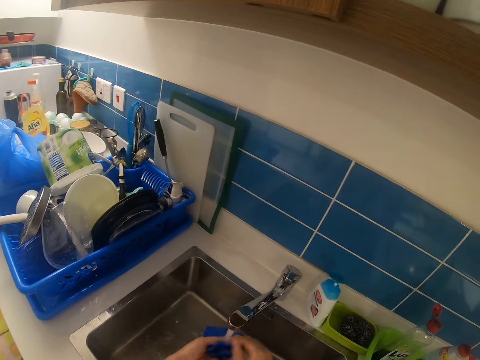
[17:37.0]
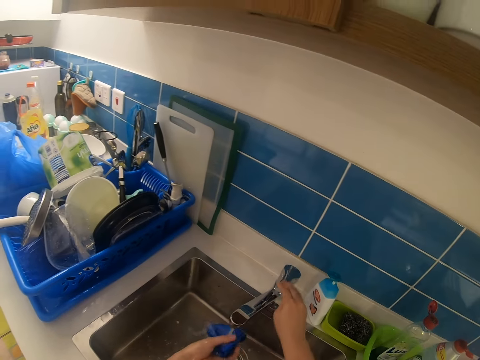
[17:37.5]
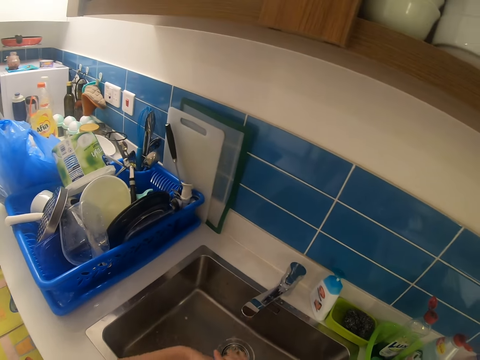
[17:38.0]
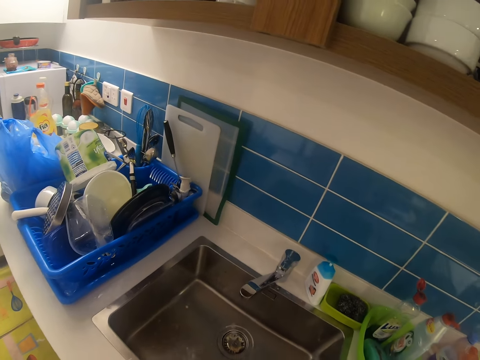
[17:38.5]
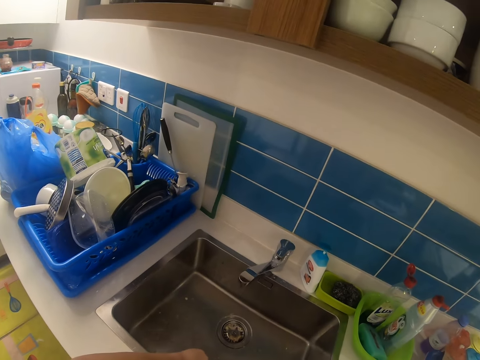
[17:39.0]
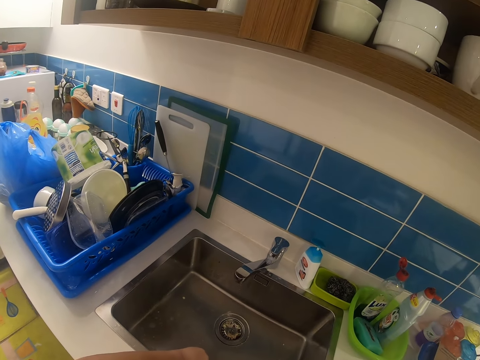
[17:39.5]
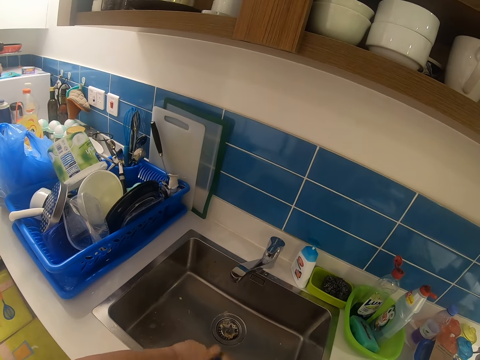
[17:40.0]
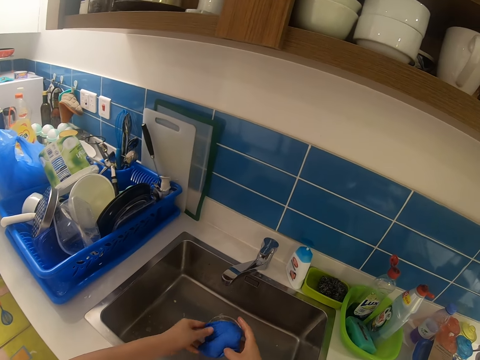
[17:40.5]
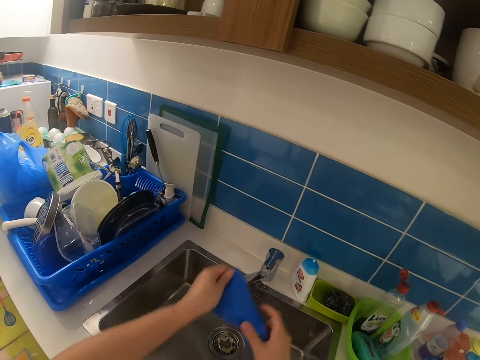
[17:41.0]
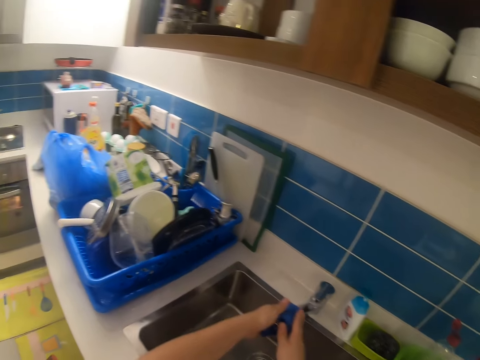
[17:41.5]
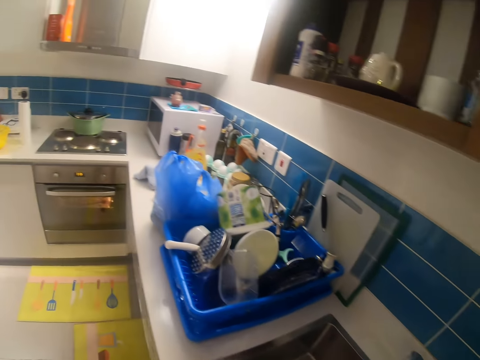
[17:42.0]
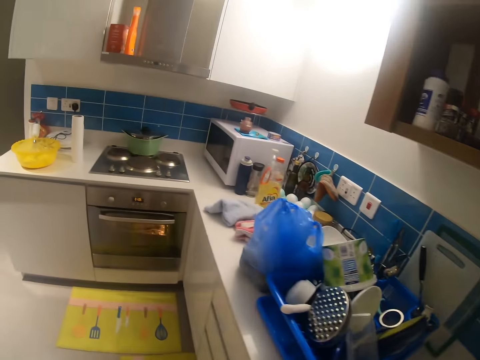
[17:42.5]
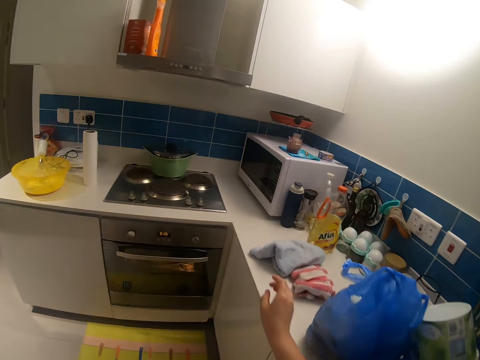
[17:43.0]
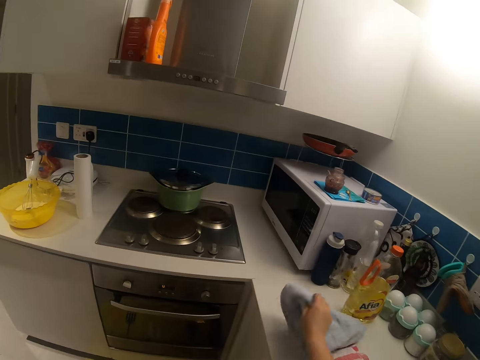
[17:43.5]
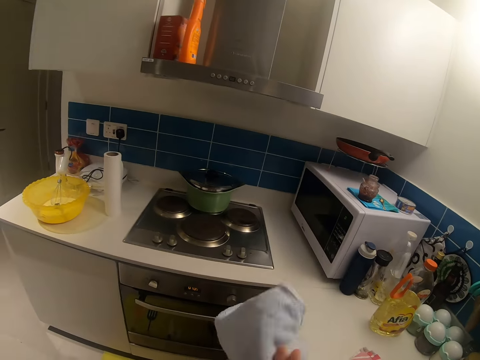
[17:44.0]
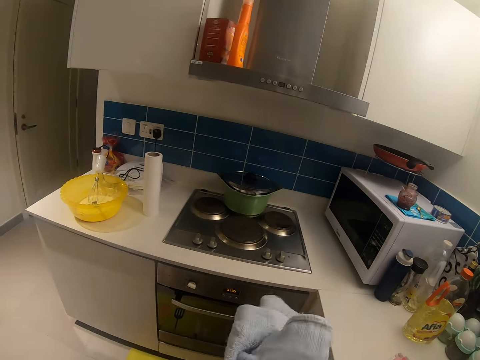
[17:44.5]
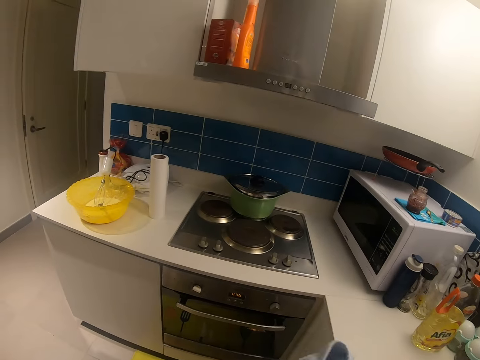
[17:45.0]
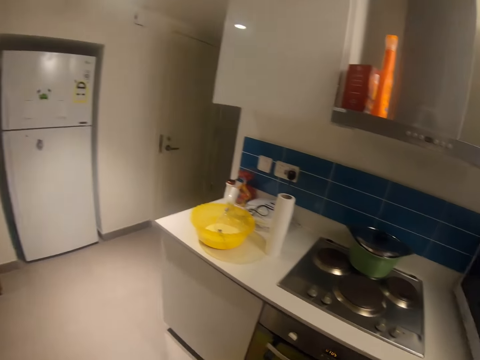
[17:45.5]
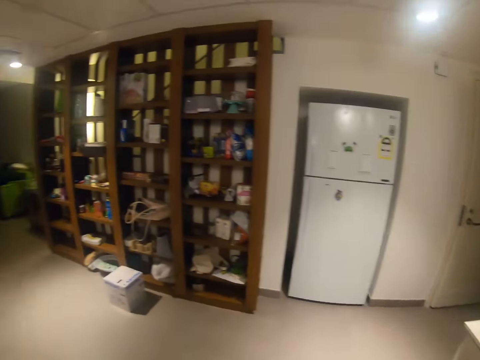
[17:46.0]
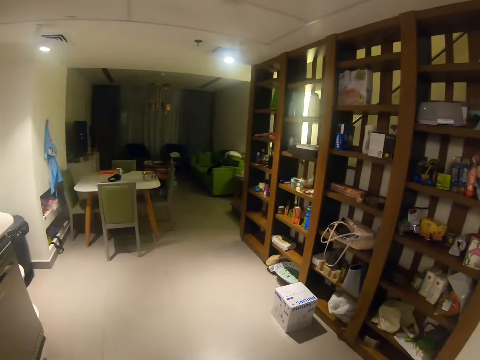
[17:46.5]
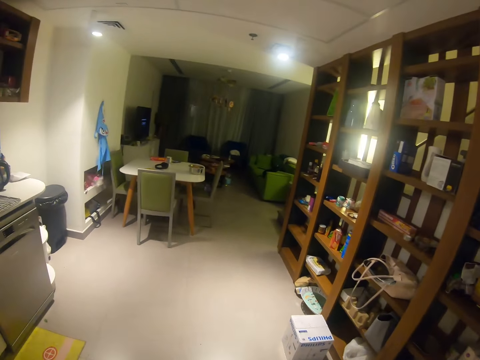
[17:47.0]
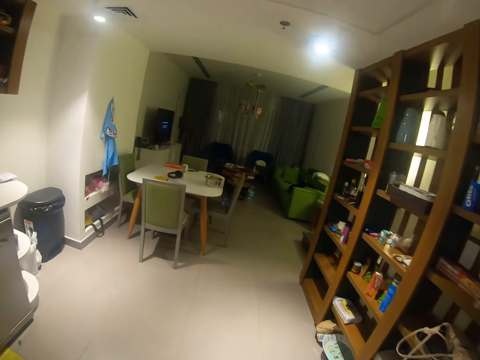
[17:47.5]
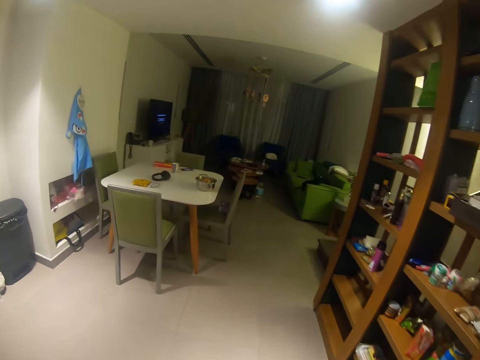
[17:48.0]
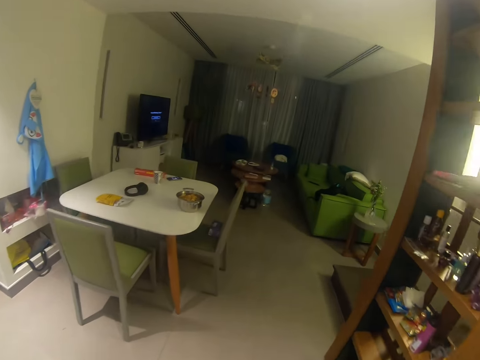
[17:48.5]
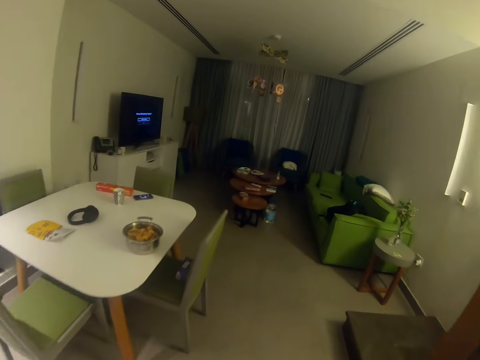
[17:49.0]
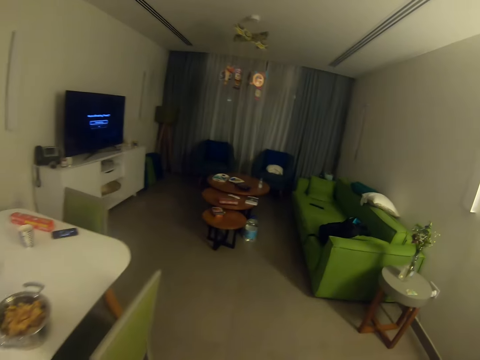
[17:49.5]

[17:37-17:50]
The camera wearer picks a tea towel. They swing their hand. They close the faucet with their right hand. They swing their hand. They squeeze the sponge with both hands. They wipe their hand with the tea towel. They swing their hand. They hang the tea towel on the tap. They swing their hand. They spread the sponge on the faucet with both hands. They pick the towel on the cabinet with their right hand. They clean both hands with the towel. They dry the hands with the tea towel. They walk in the house.

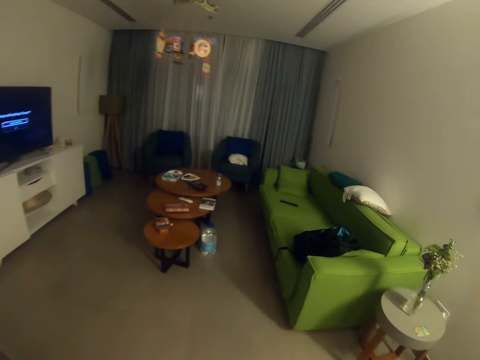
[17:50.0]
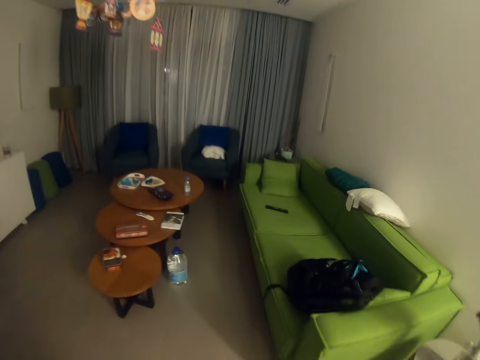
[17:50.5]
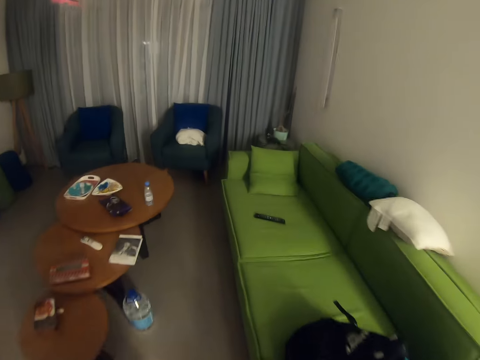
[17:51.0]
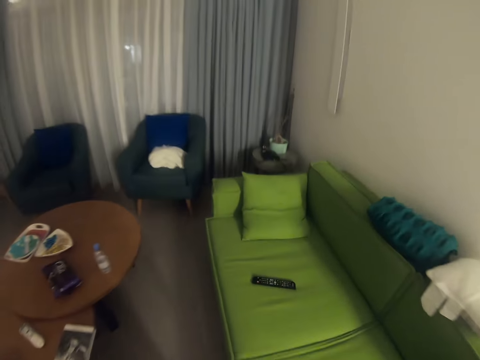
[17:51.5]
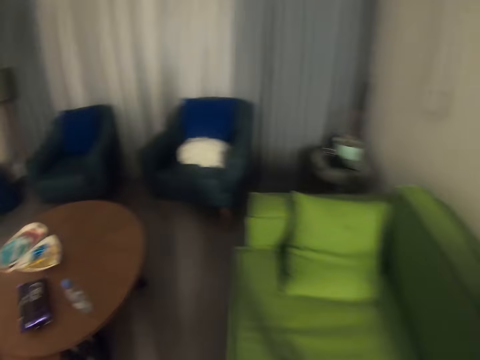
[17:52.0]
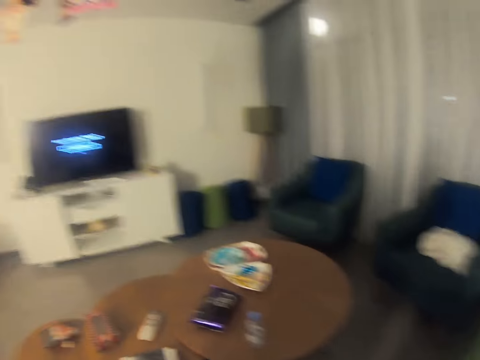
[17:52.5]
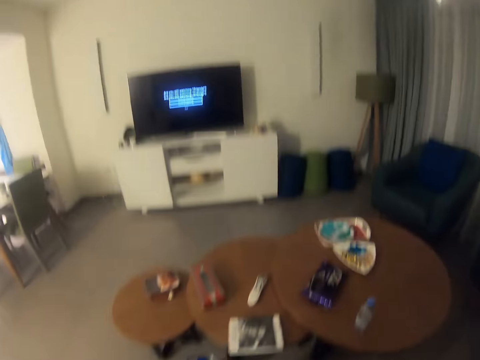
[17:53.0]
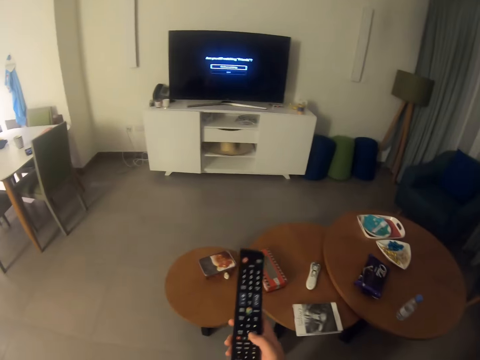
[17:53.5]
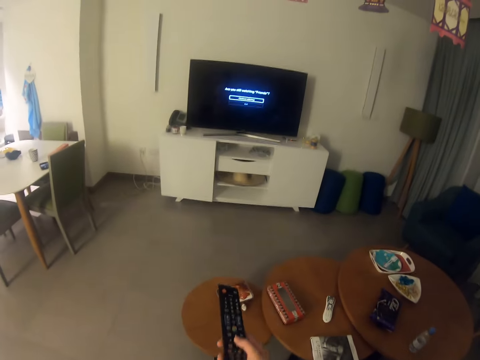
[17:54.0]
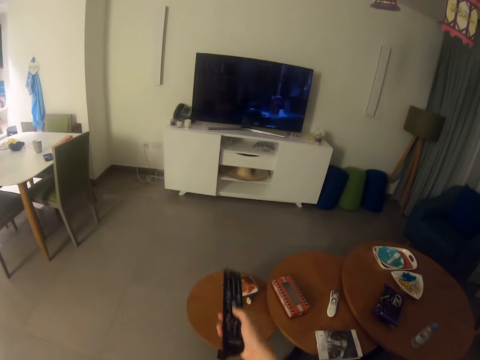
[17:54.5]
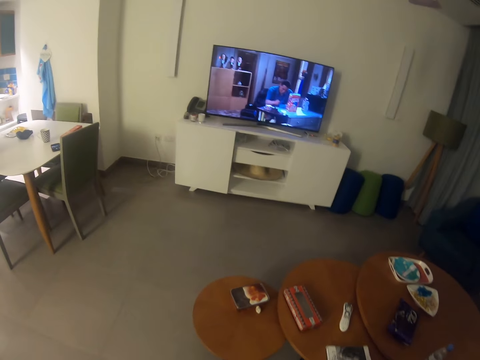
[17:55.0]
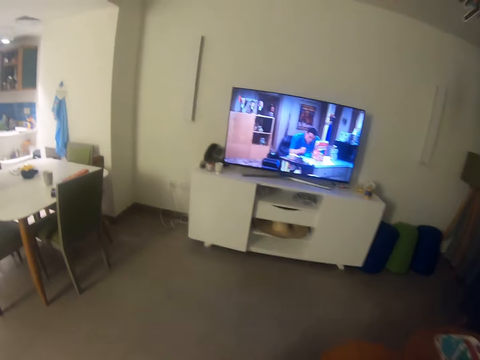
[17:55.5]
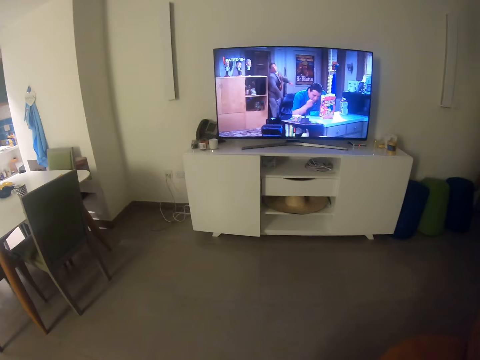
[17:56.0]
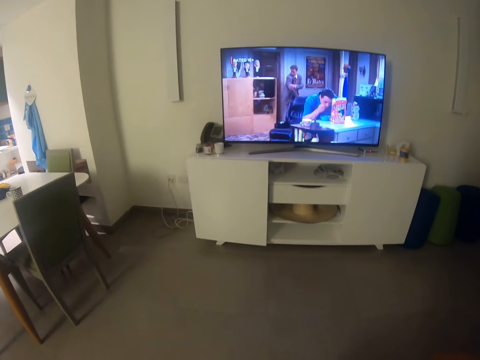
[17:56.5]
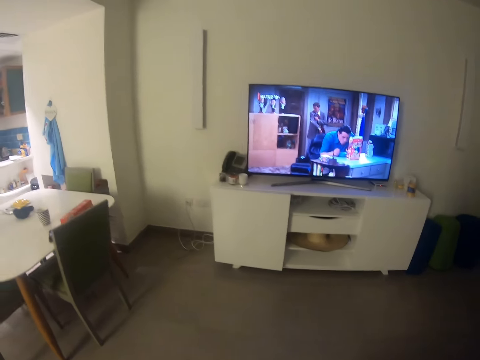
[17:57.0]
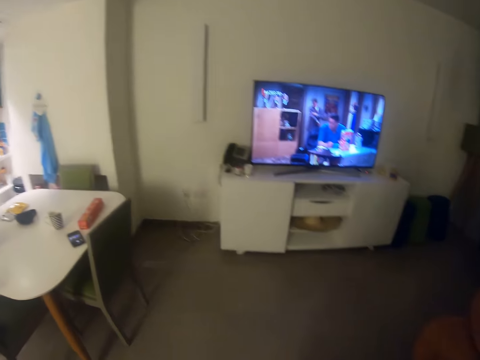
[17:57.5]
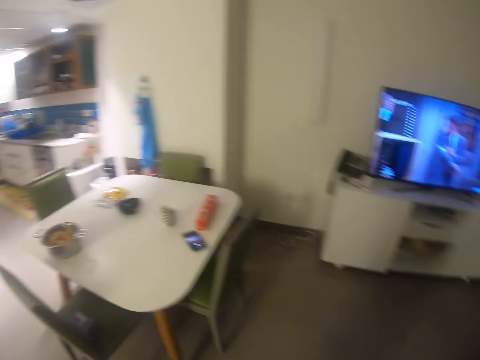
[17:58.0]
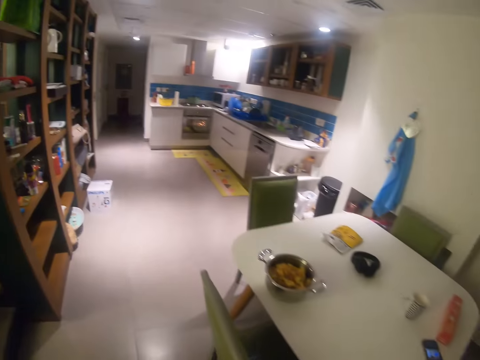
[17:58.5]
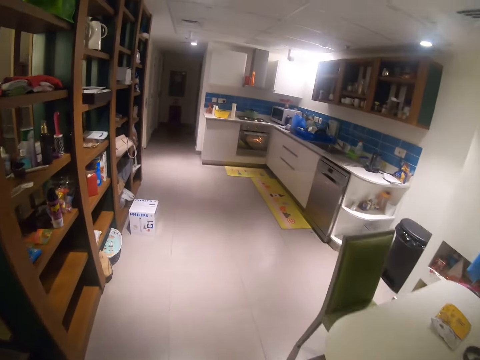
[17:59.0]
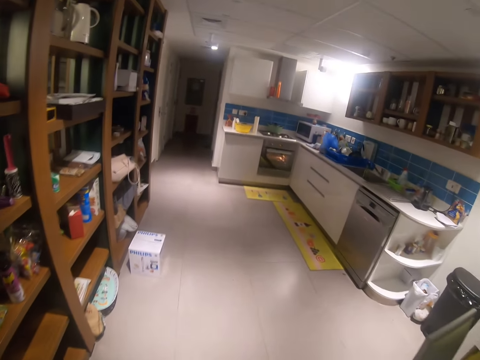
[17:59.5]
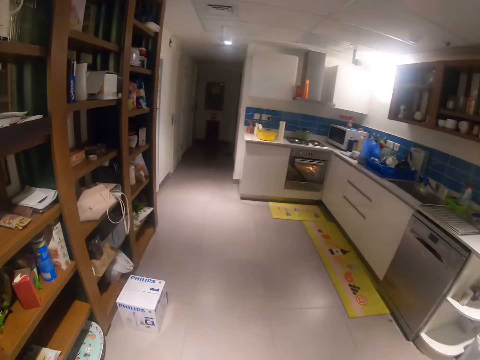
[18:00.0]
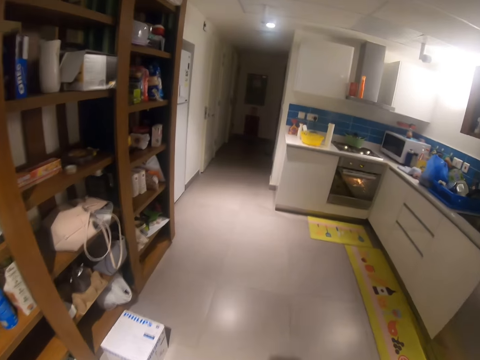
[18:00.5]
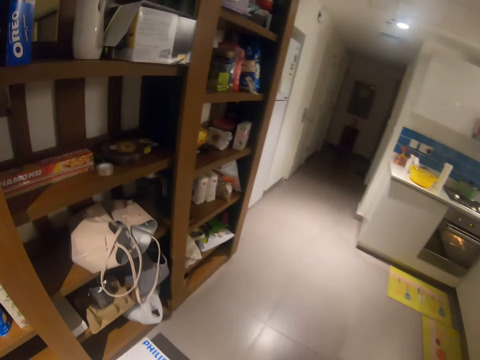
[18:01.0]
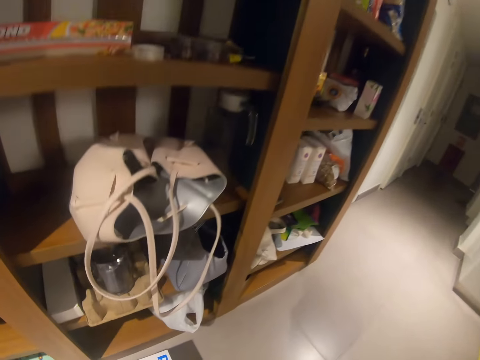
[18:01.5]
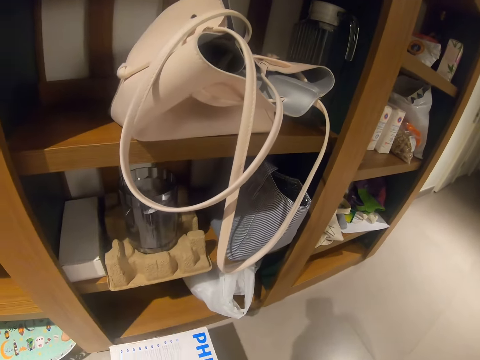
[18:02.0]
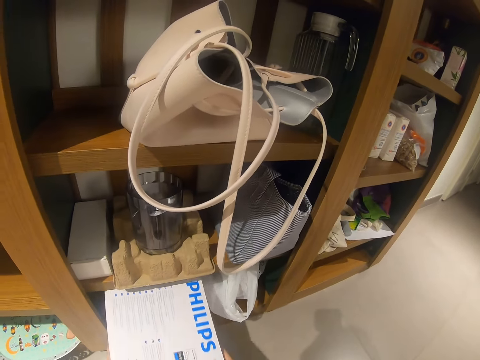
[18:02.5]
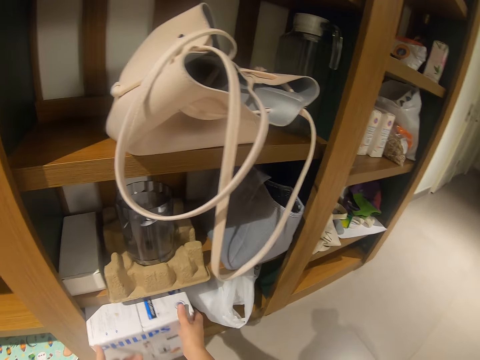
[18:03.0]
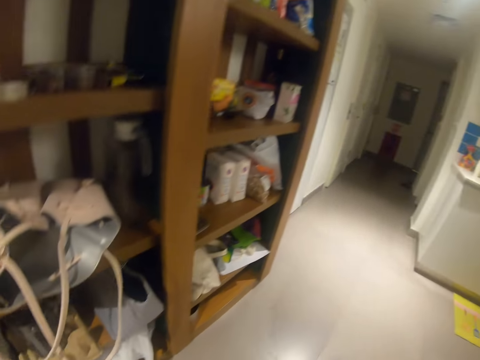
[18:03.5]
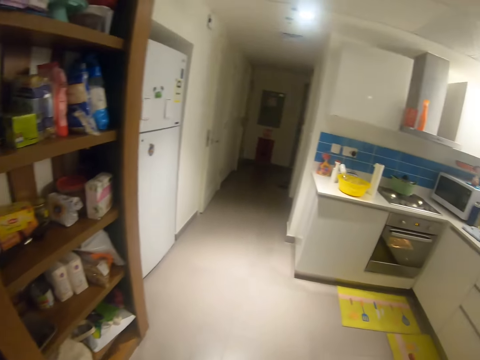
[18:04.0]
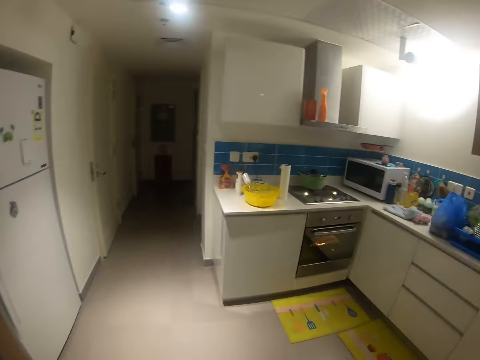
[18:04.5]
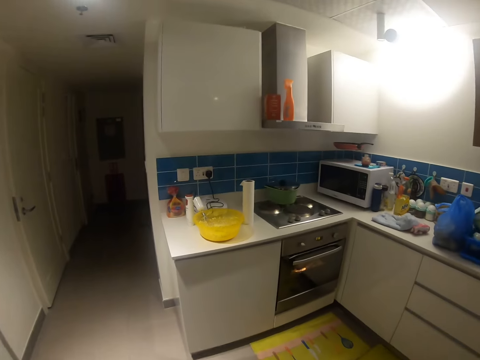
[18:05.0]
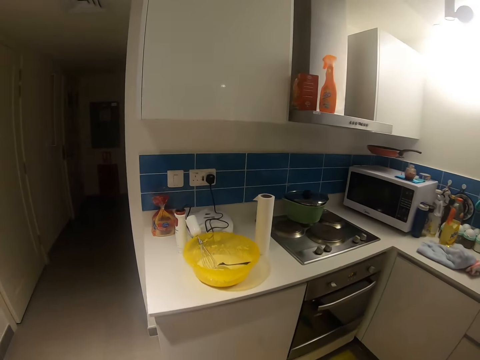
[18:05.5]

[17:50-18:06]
The camera wearer picks the remote from the chair with his right hand. He sits on the couch. He swings his hand. He operates the T.V with the remote with his right hand. He swings his hand. He stands upright. He drops the remote on the table with his right hand. He walks in the house. He leaves the sitting room. He swings his hand. He picks a carton on the floor with both hands. He puts the carton in the shelf with both hands. He walks in the kitchen. He picks a fork.
